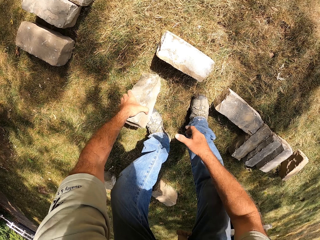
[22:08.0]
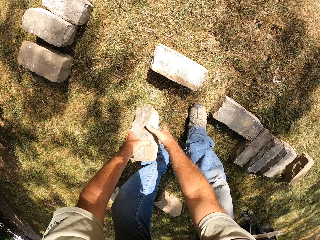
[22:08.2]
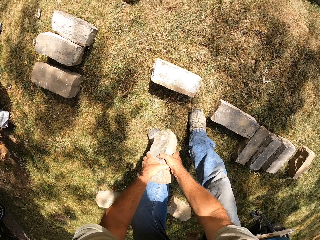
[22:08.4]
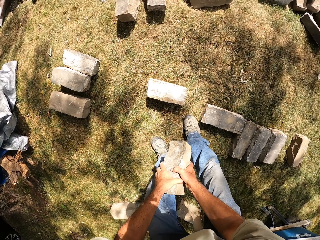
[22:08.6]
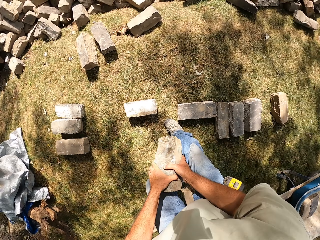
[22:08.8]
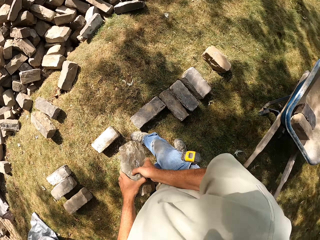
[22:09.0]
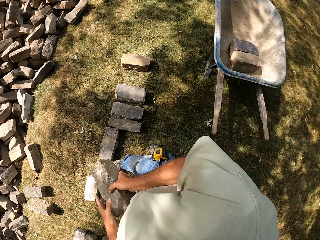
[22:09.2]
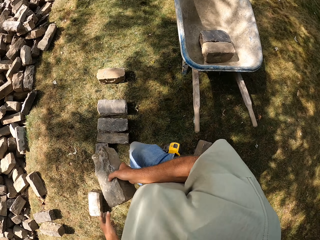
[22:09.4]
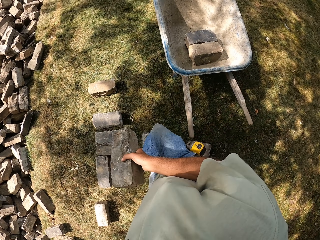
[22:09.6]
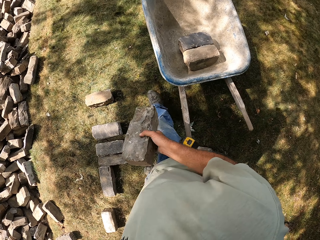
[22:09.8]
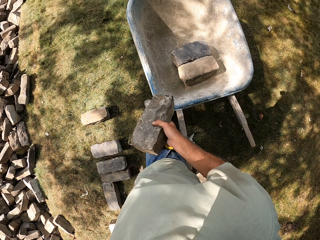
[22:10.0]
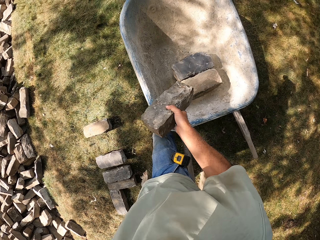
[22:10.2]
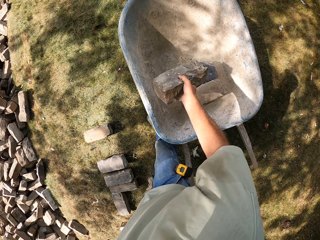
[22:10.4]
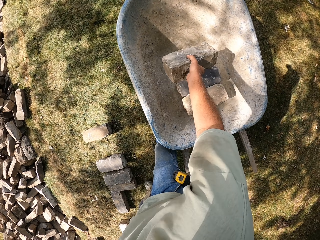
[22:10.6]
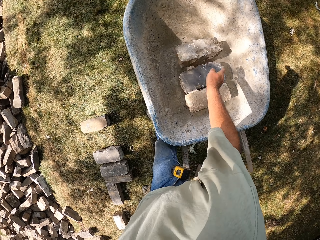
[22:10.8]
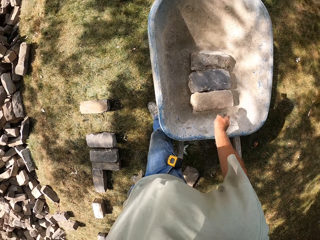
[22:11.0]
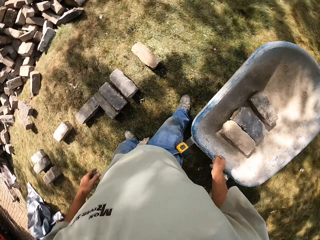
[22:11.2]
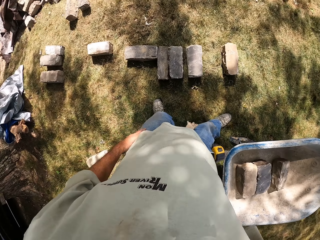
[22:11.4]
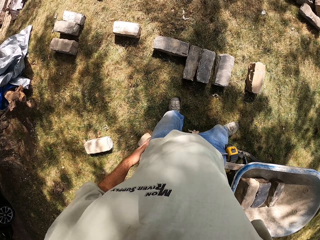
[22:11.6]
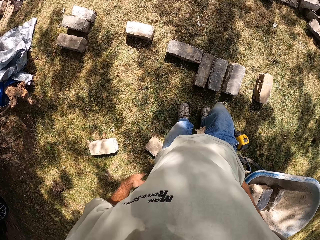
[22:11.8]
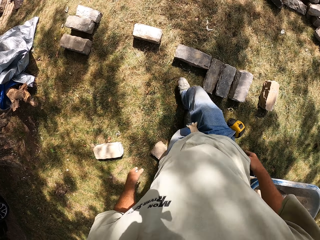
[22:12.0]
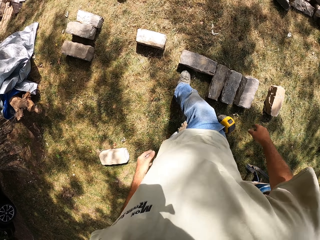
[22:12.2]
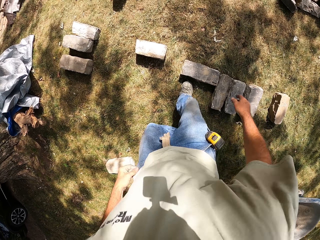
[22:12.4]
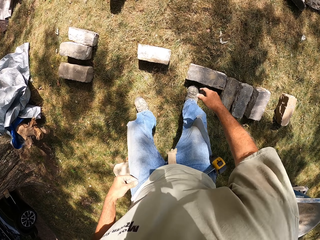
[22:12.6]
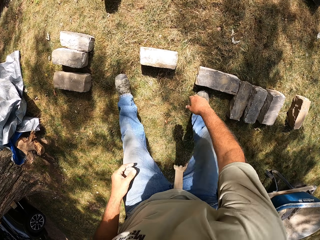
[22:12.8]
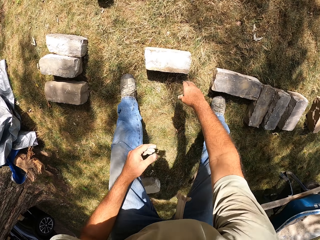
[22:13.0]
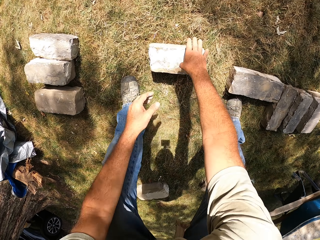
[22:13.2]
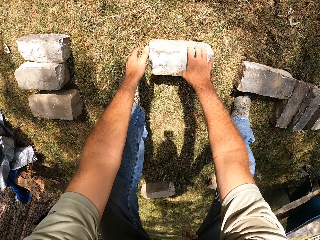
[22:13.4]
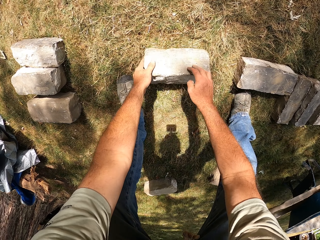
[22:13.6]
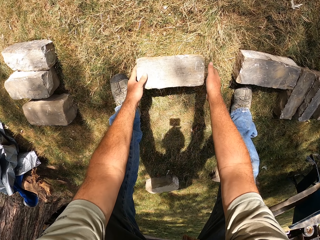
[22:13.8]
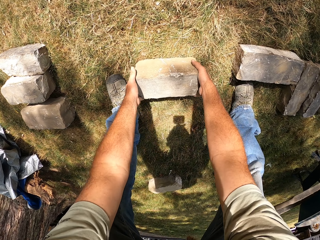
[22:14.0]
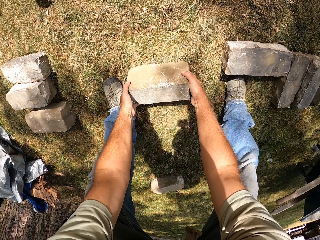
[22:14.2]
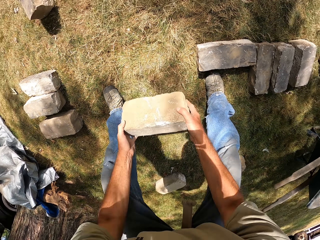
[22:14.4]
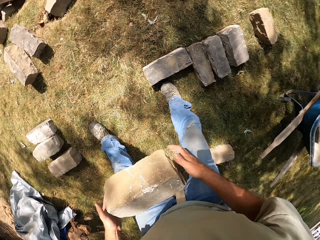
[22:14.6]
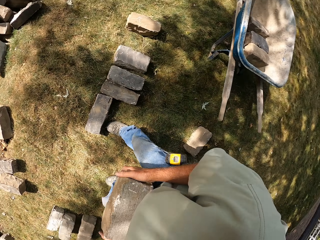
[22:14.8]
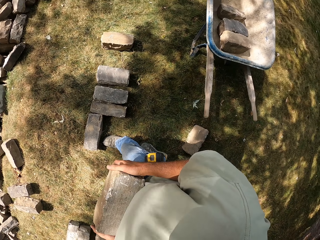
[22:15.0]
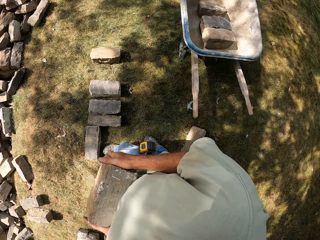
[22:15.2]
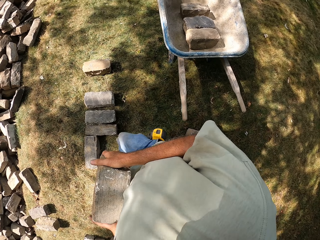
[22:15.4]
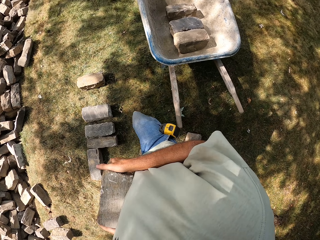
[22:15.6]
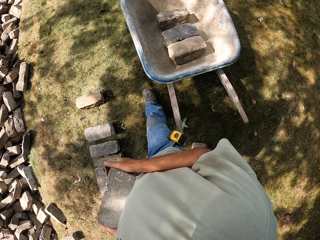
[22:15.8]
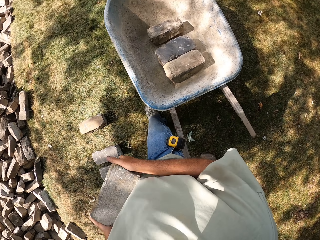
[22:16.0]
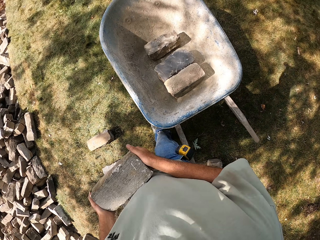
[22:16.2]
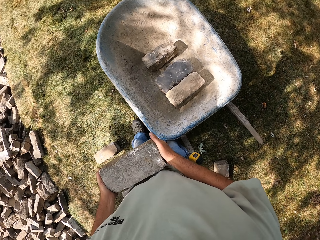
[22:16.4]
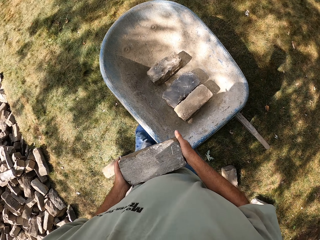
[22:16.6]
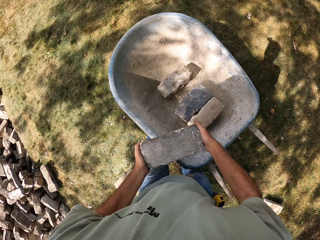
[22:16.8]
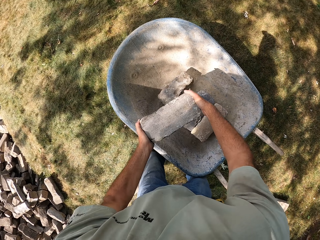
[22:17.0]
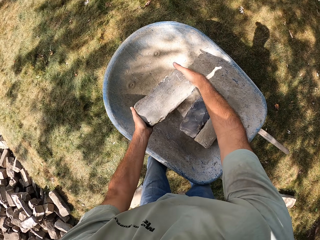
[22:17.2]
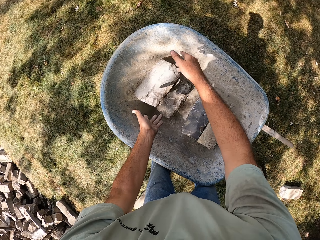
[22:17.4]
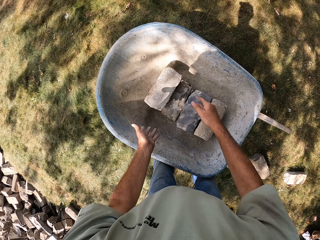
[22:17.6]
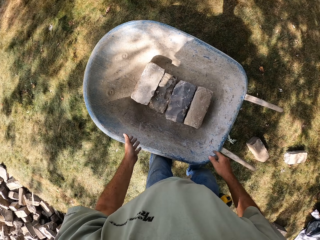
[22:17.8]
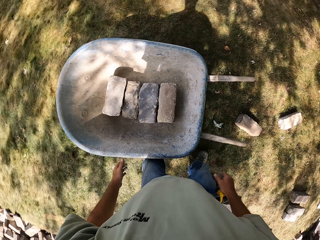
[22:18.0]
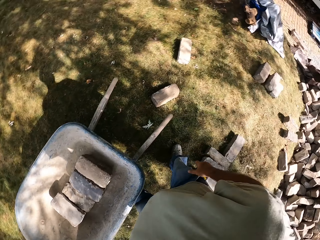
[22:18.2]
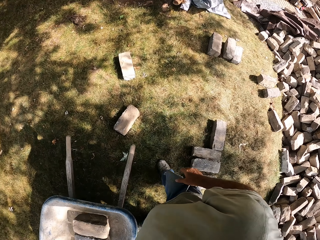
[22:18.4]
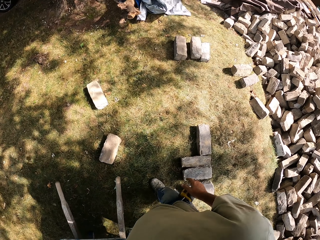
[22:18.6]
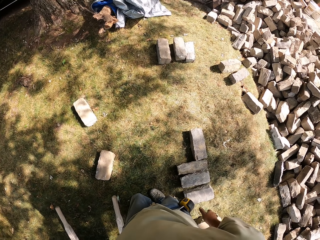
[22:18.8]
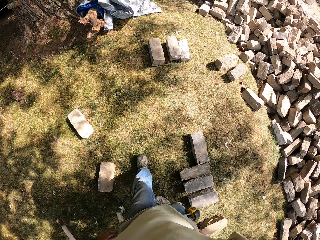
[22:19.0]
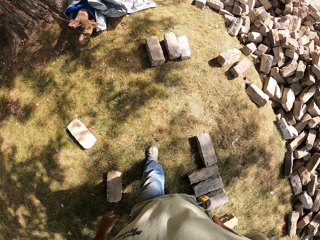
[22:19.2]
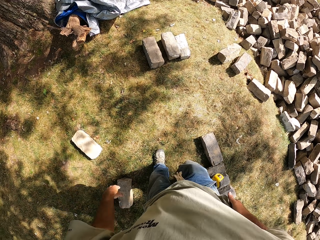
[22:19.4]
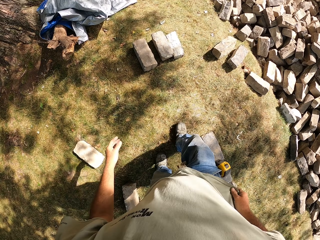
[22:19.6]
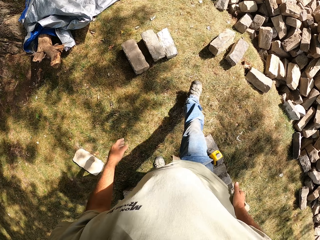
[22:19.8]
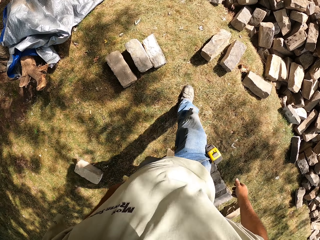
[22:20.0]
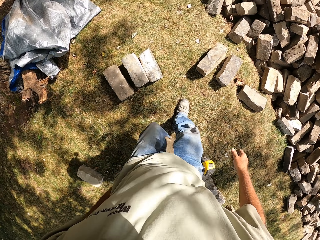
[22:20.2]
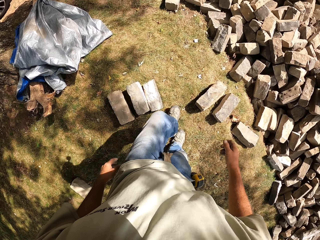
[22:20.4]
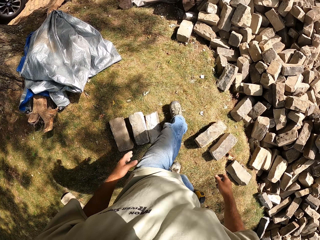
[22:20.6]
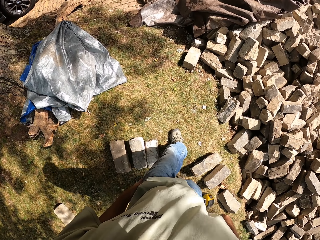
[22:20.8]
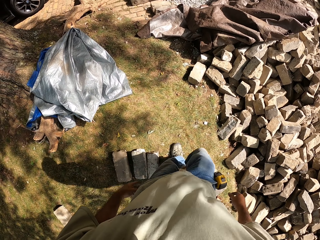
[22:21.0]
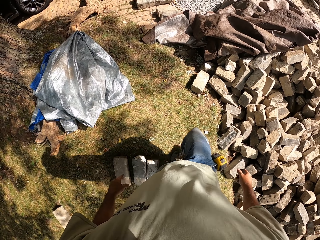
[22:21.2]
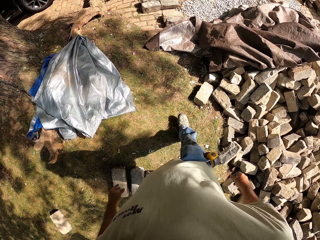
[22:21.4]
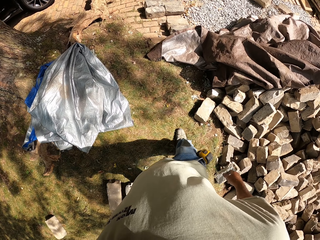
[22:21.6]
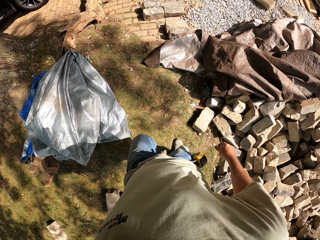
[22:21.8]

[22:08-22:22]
The camera wearer picks a stone. They walk around the construction site. They drop the stone on a wheelbarrow. They walk around the construction site. They pick the stone. They walk around the construction site. They drop the stone on the wheelbarrow. They walk around the construction site.

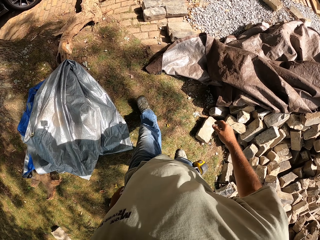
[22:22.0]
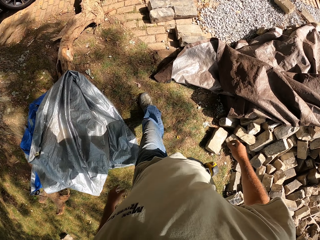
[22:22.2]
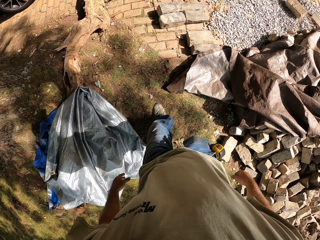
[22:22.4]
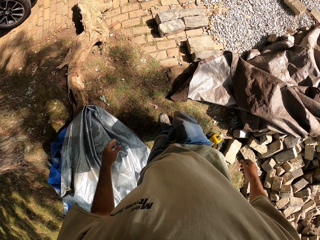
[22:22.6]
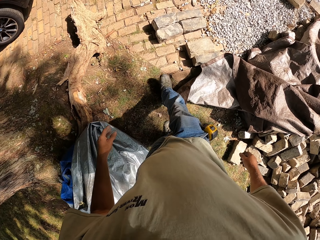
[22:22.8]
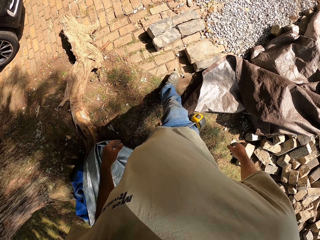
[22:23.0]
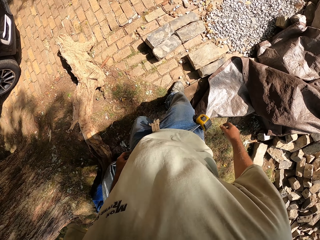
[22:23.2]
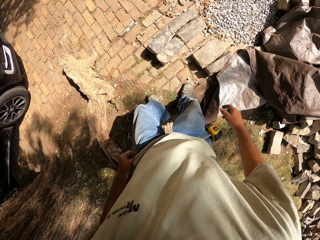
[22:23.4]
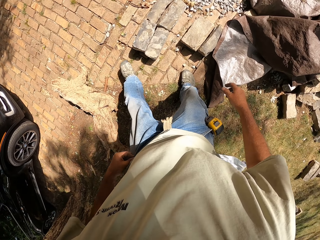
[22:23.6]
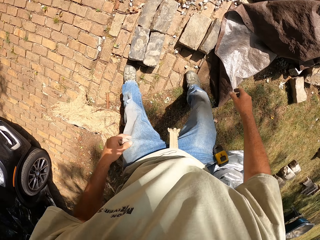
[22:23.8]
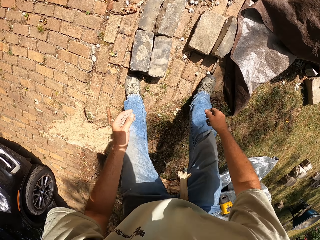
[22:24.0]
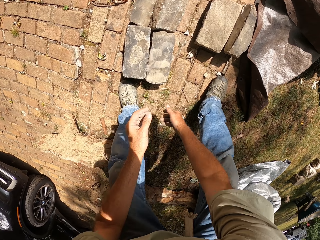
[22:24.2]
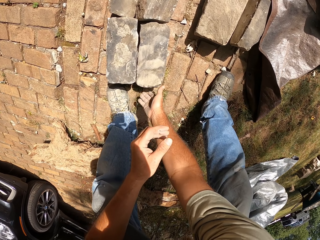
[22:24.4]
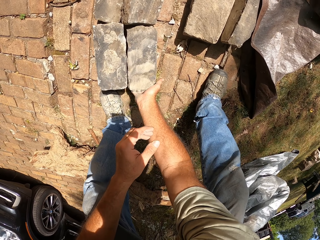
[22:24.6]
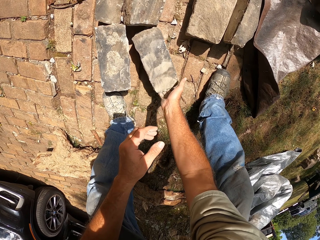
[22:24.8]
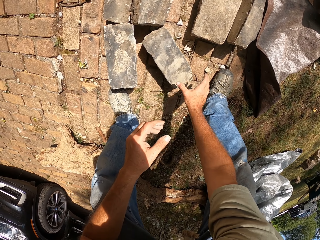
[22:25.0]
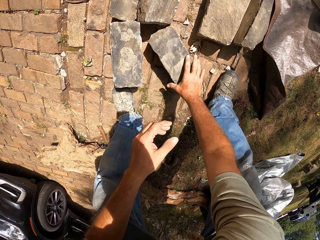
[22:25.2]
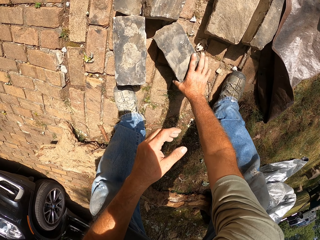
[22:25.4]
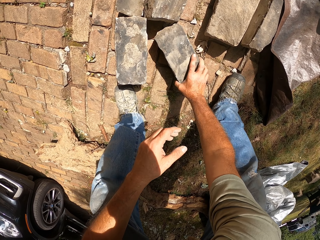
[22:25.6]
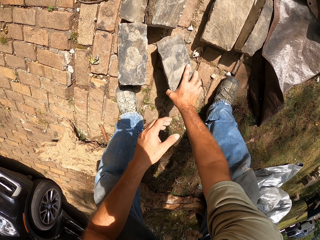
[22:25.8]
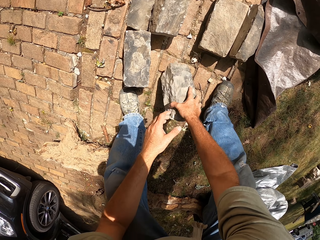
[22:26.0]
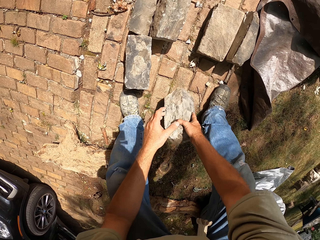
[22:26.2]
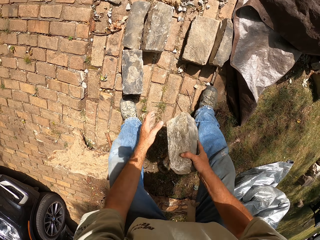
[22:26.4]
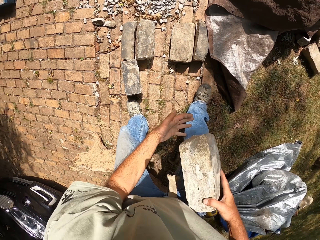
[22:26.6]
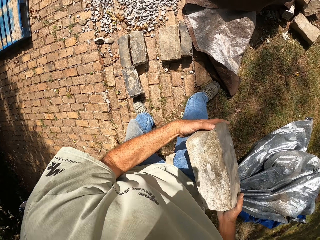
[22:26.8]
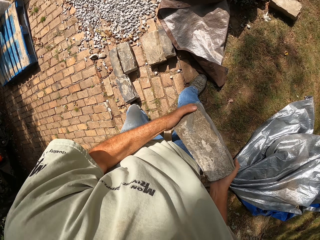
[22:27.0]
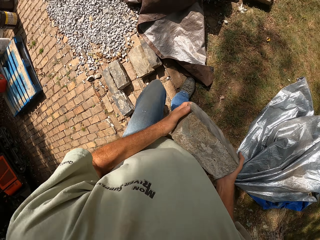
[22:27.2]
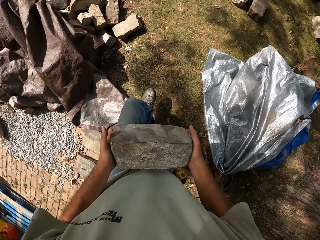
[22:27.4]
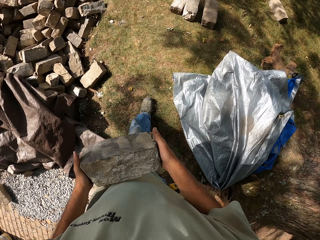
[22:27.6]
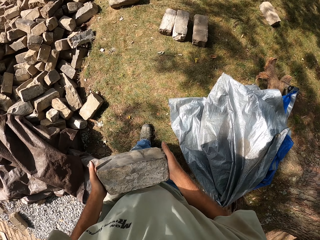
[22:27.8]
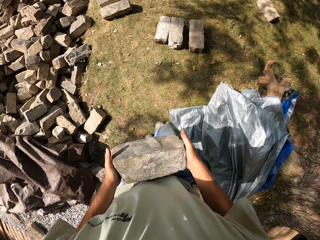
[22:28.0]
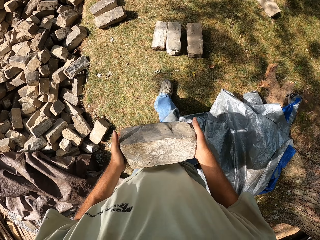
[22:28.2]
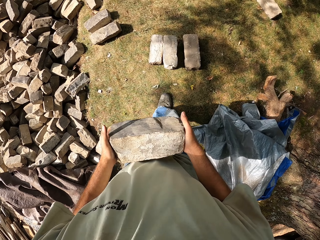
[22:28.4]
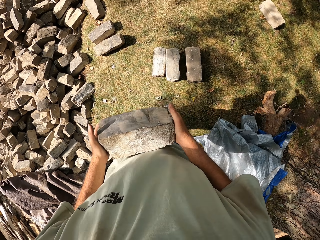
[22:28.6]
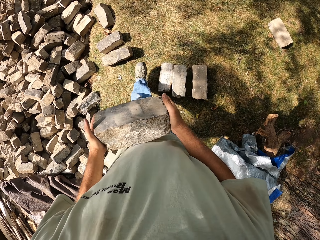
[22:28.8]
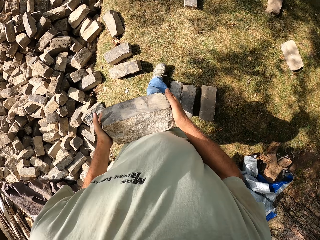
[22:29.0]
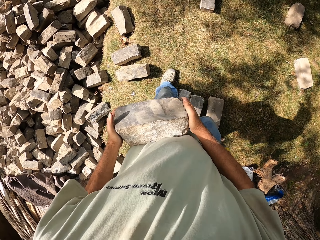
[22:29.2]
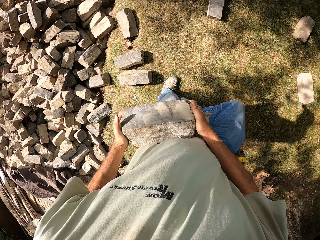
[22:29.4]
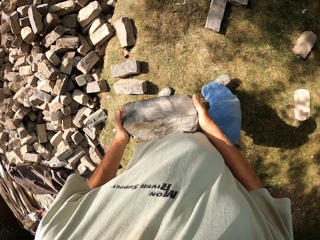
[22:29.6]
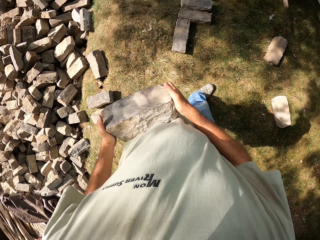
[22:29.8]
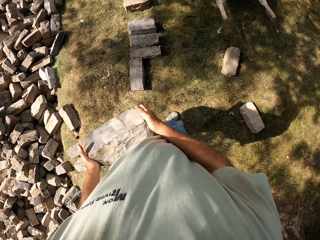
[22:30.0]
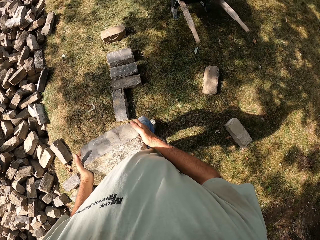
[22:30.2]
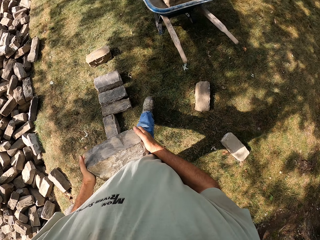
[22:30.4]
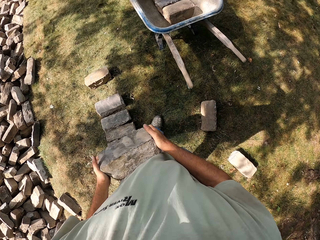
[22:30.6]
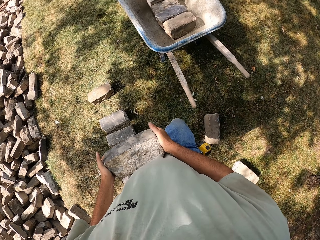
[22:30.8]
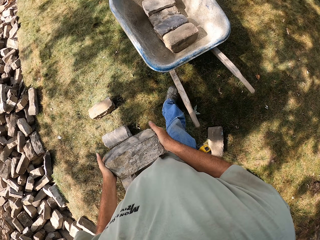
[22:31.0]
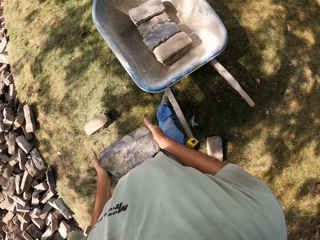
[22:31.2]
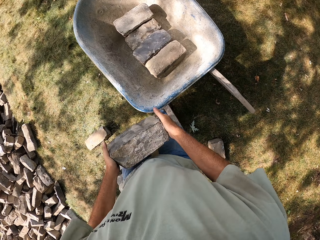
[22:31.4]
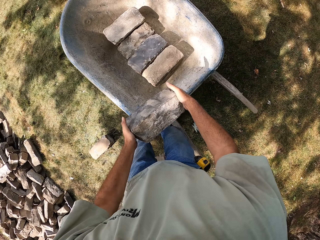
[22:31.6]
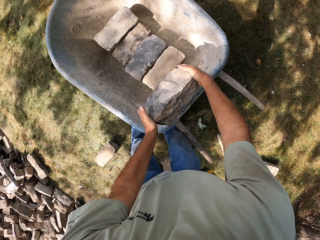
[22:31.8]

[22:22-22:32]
The camera wearer moves a stone. They pick the stone. They walk around the construction site.
